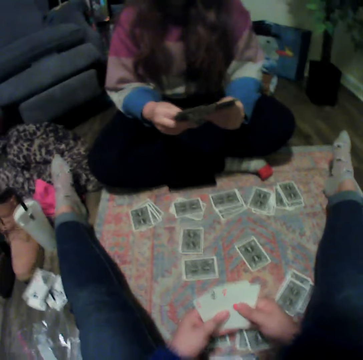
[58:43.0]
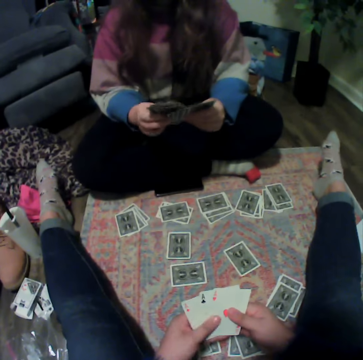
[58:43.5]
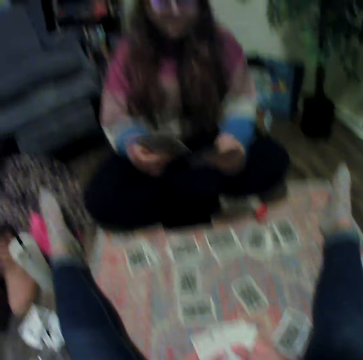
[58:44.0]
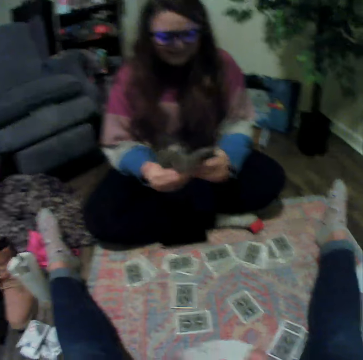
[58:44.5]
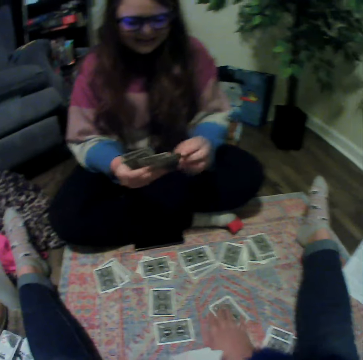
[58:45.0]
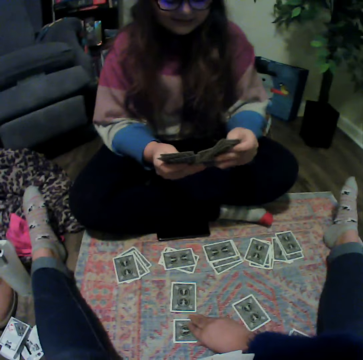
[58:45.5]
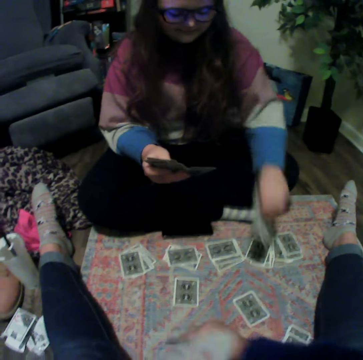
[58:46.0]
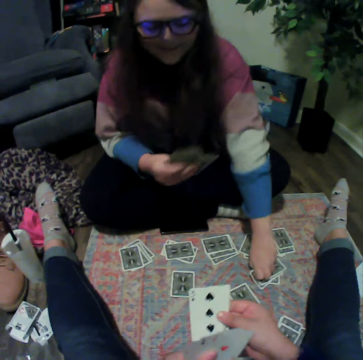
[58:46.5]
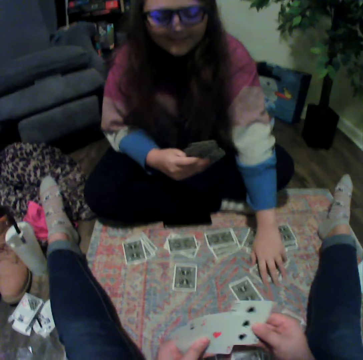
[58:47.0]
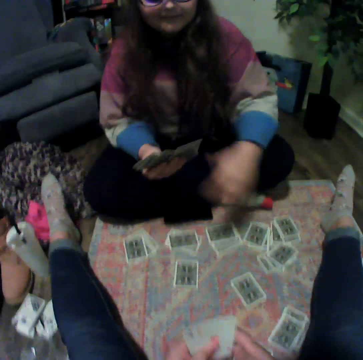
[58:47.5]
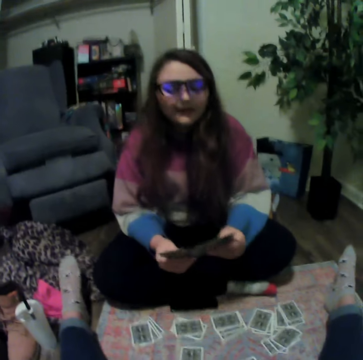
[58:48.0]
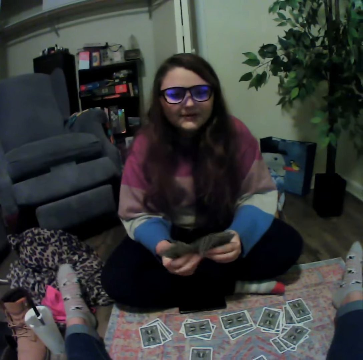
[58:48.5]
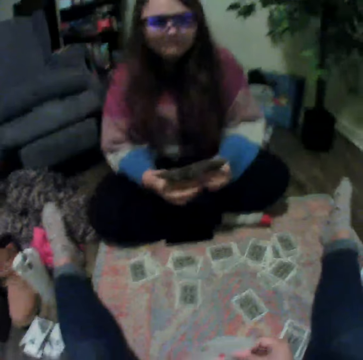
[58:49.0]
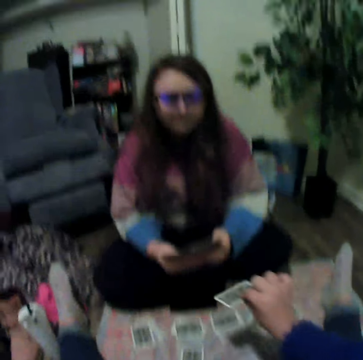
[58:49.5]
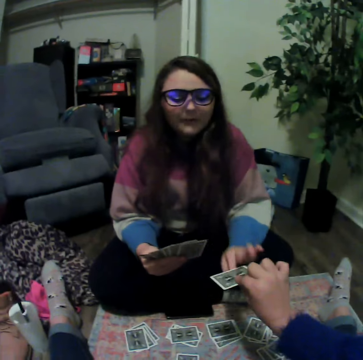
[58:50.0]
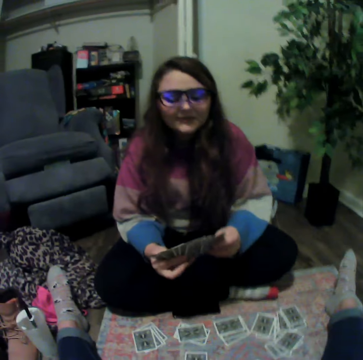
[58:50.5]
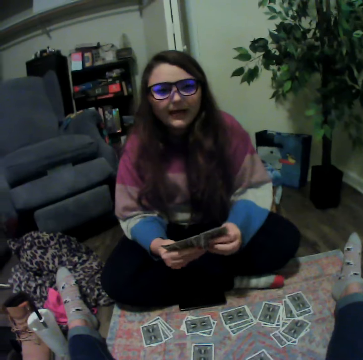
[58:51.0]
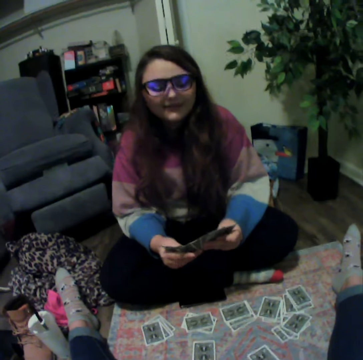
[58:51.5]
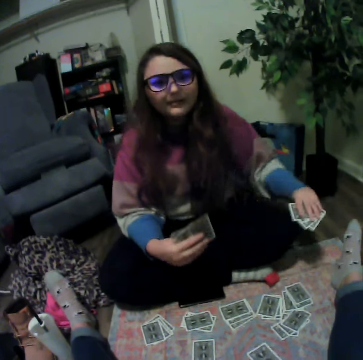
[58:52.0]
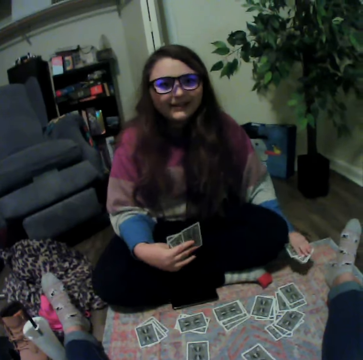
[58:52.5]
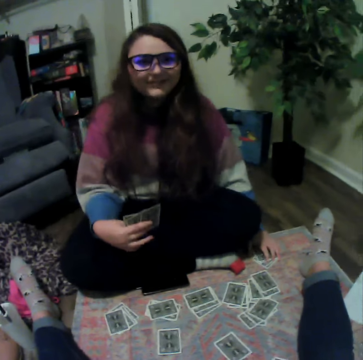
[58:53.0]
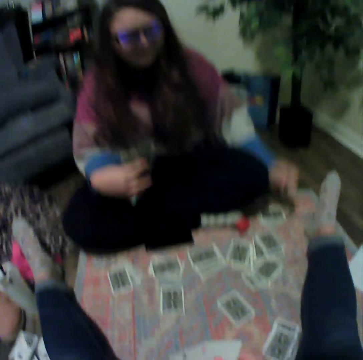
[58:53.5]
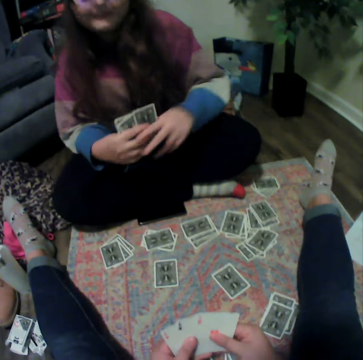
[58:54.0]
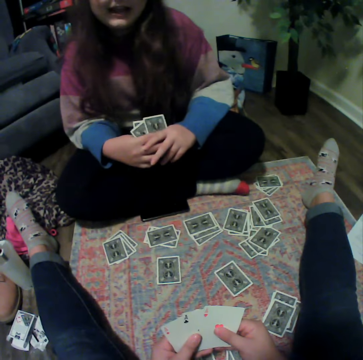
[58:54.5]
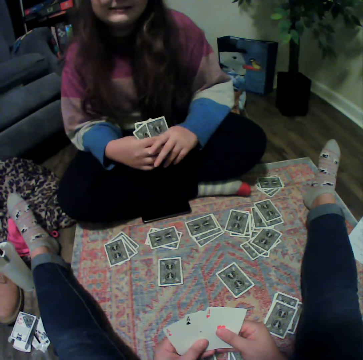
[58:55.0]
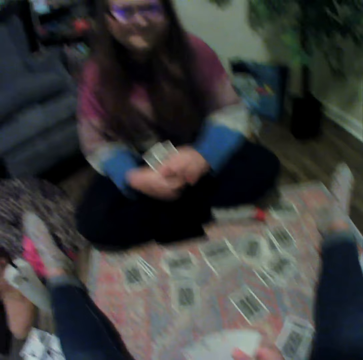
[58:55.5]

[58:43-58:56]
The camera wearer touches playing cards and picks a card from the floor. A woman places the cards on the floor. The camera wearer gives the woman a card. The woman touches the playing cards and places the cards on the floor.

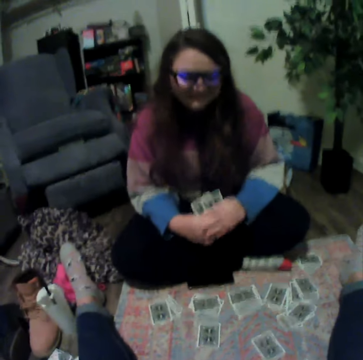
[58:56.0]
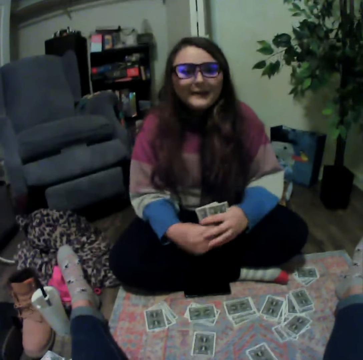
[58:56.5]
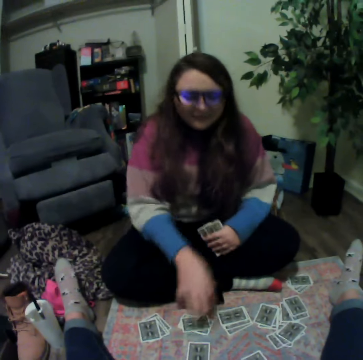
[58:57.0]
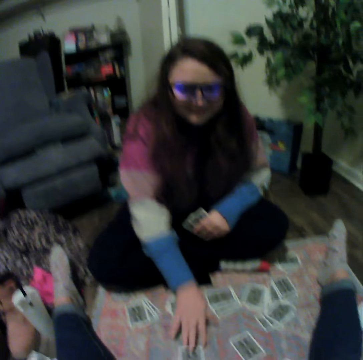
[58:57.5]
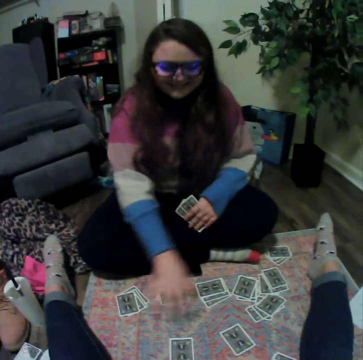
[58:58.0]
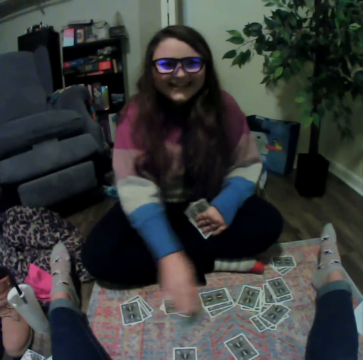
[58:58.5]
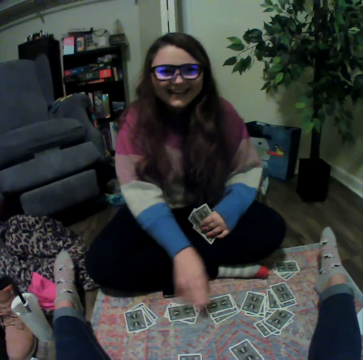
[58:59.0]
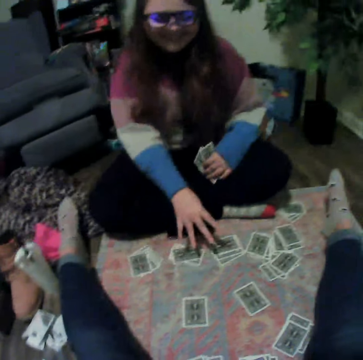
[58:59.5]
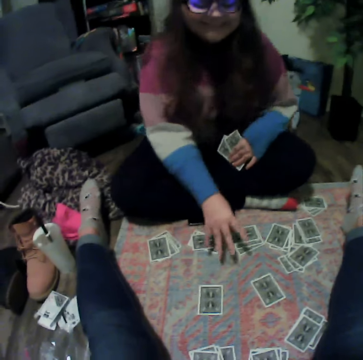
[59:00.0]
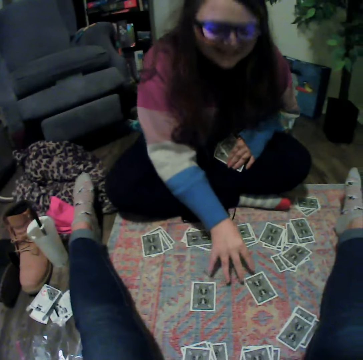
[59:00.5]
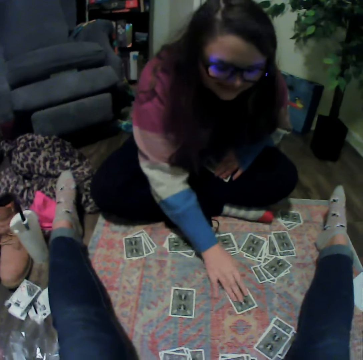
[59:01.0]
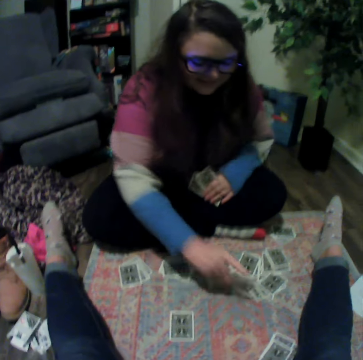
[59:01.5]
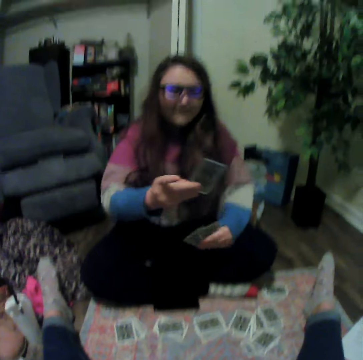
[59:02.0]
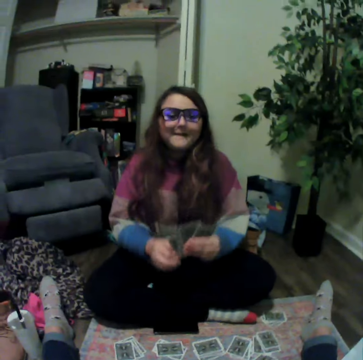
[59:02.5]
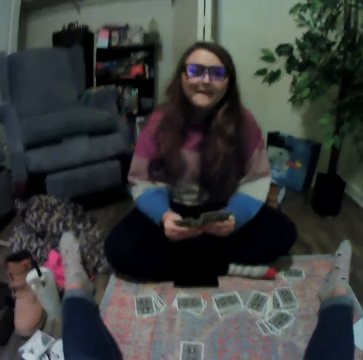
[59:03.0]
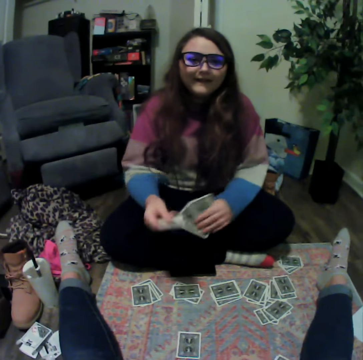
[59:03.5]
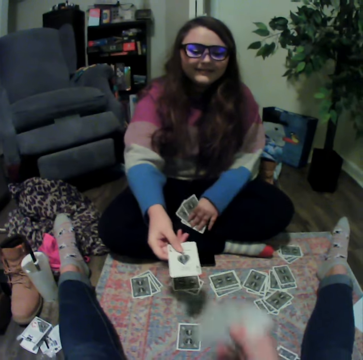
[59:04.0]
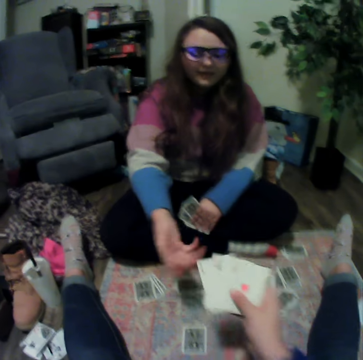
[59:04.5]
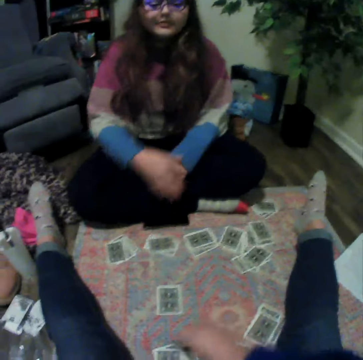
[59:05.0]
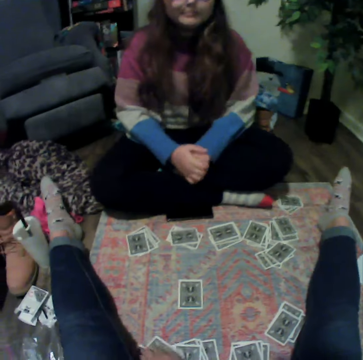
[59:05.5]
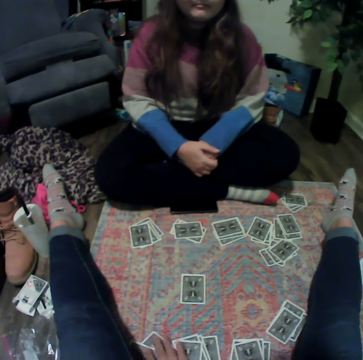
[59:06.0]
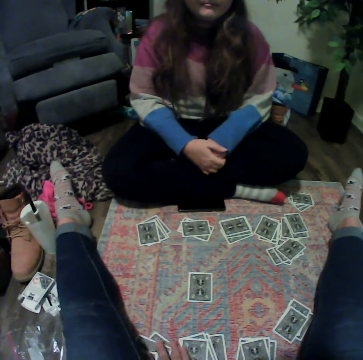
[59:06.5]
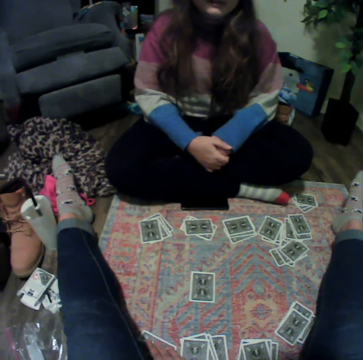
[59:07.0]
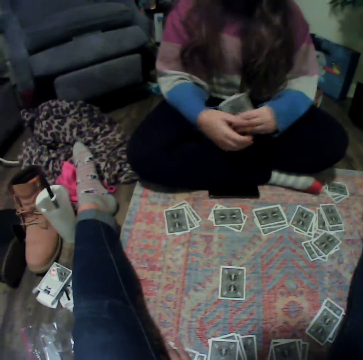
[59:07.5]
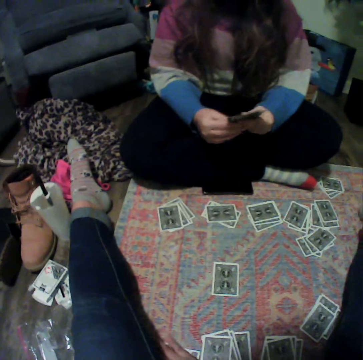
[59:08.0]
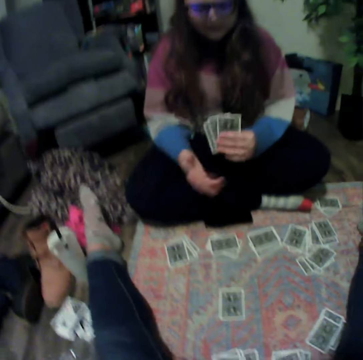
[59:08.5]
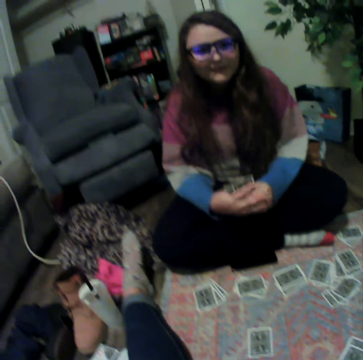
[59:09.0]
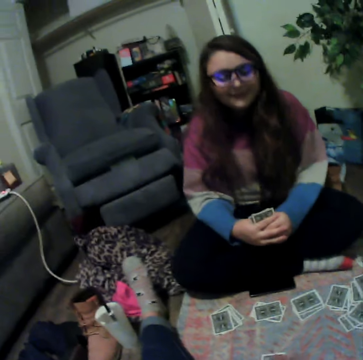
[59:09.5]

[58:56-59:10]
A woman picks a card from the floor. The woman picks playing cards from down. The camera wearer gives the woman a card. They touch the playing cards.

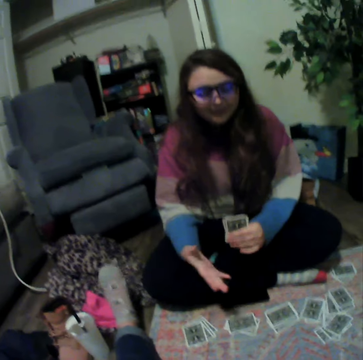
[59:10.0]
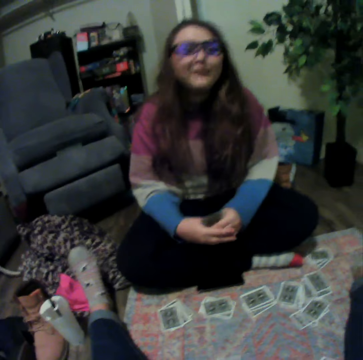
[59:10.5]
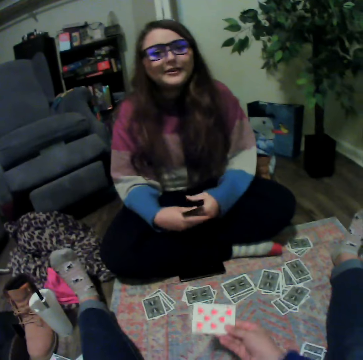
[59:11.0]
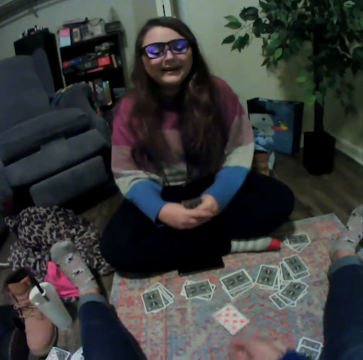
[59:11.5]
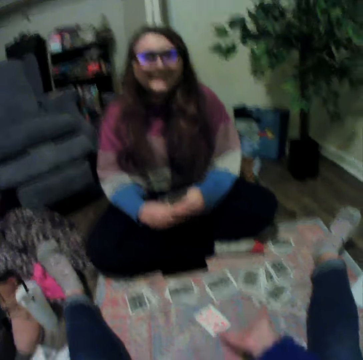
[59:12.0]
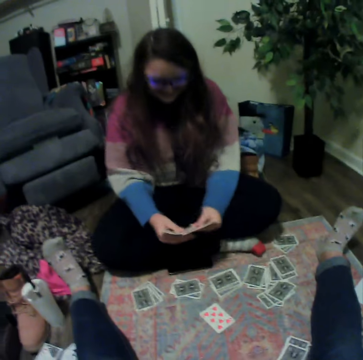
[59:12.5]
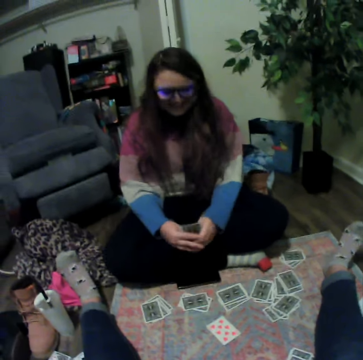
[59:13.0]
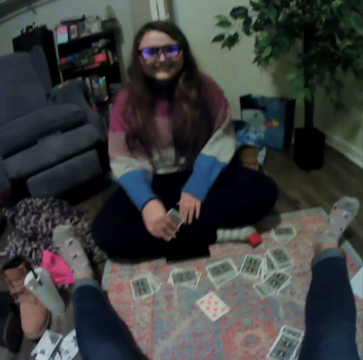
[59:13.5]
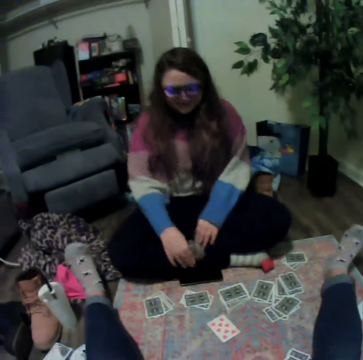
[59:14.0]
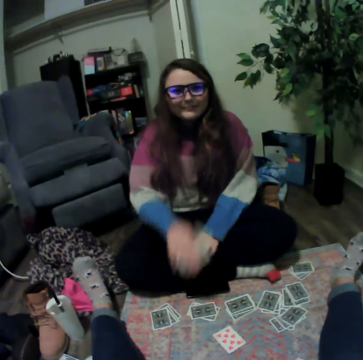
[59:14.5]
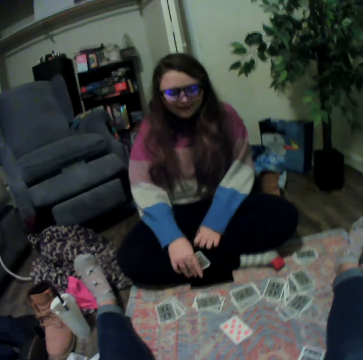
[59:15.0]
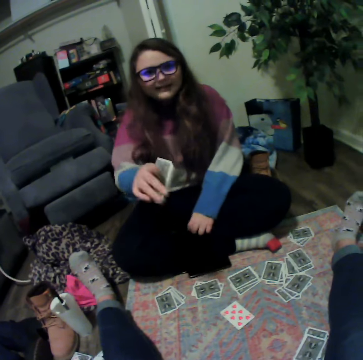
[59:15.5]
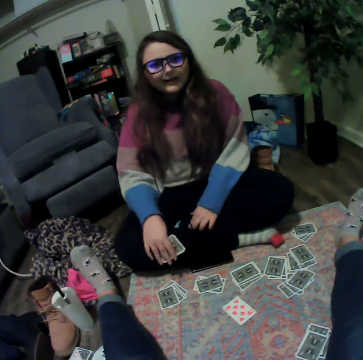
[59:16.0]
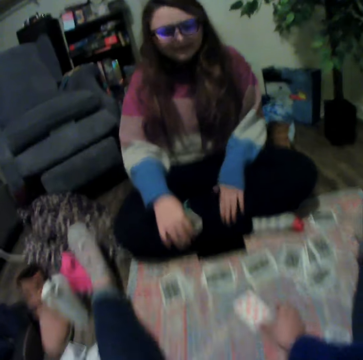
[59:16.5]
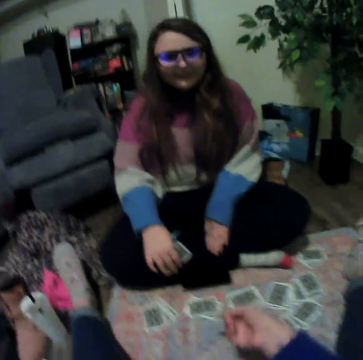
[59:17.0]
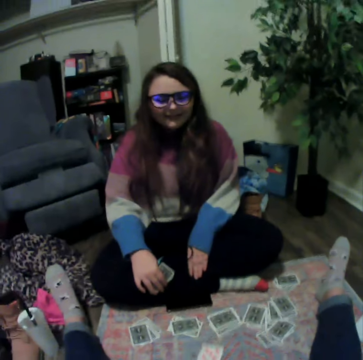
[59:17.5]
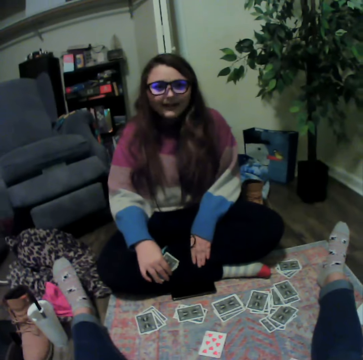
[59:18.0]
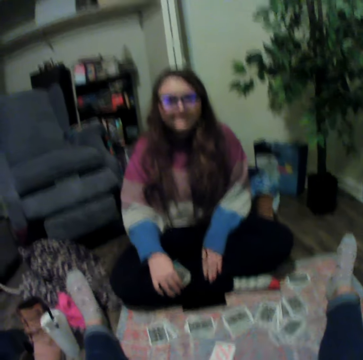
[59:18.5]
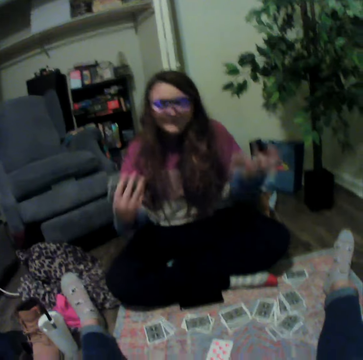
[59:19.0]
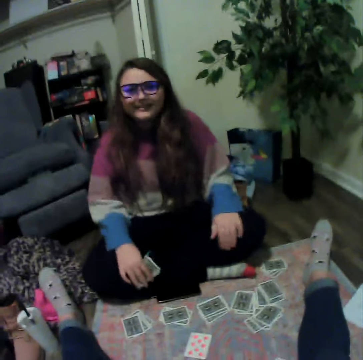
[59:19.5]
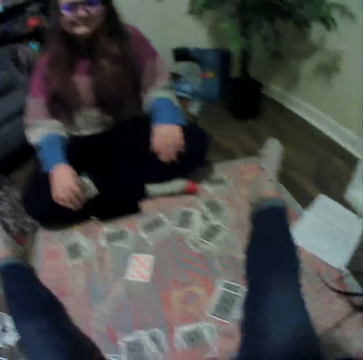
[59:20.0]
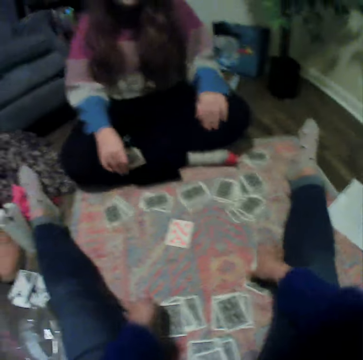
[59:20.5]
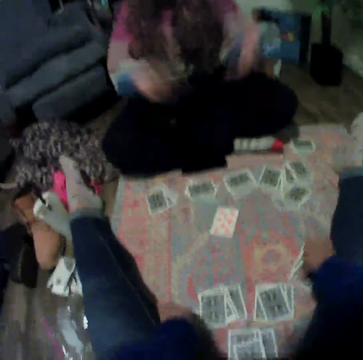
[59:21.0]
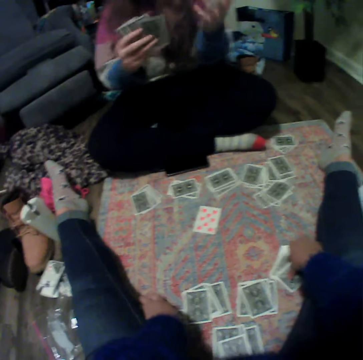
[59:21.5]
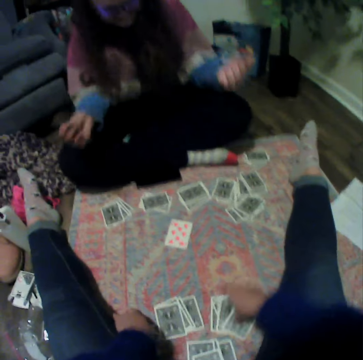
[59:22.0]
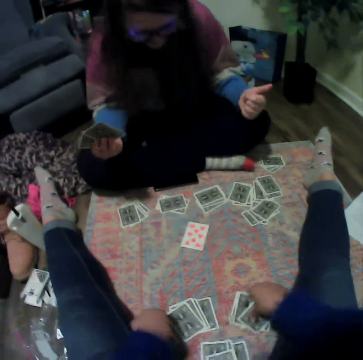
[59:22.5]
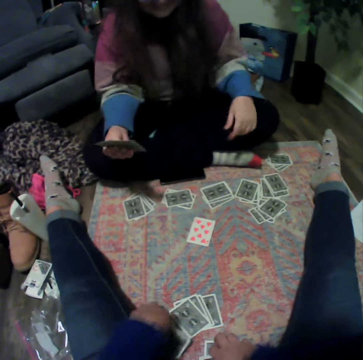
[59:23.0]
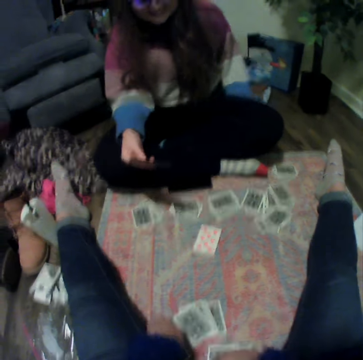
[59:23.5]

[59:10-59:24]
The camera wearer throws a card on the floor. A person touches the playing cards. The camera wearer picks the cards from the floor.
